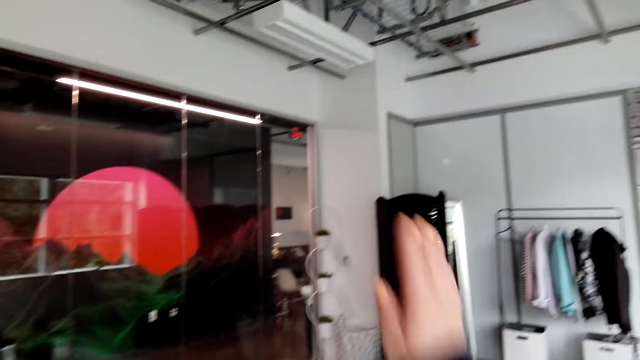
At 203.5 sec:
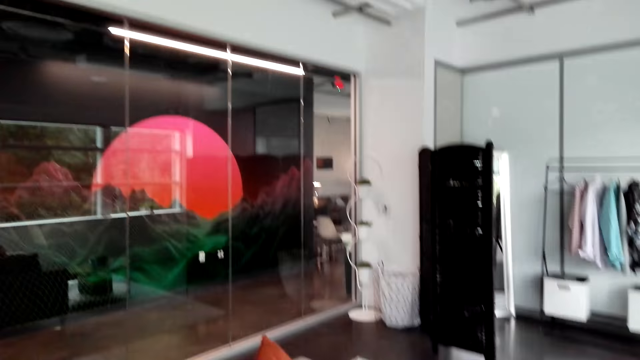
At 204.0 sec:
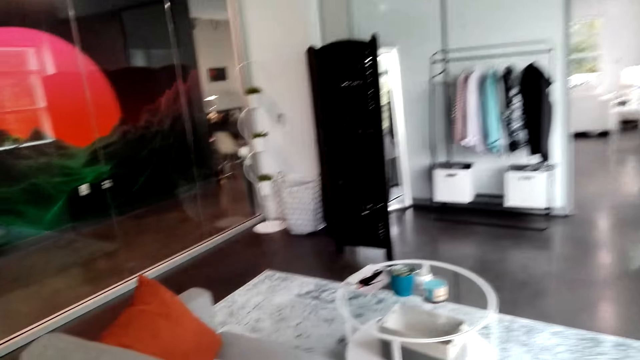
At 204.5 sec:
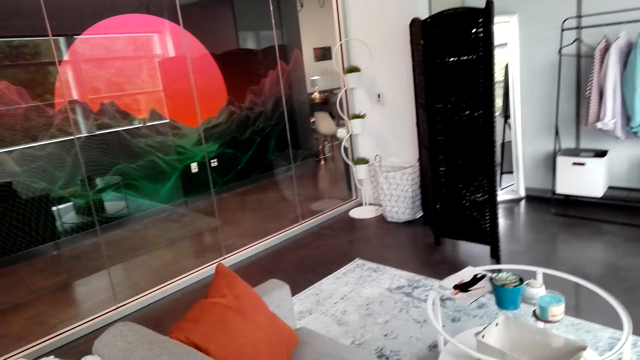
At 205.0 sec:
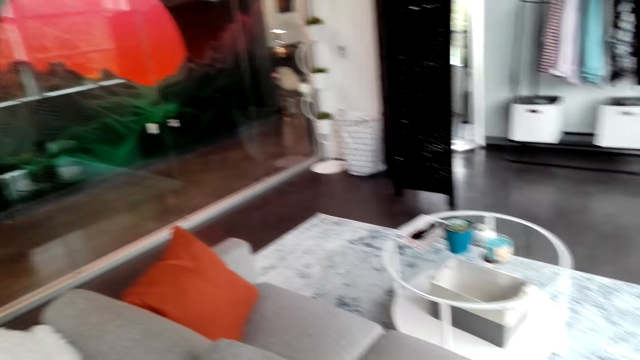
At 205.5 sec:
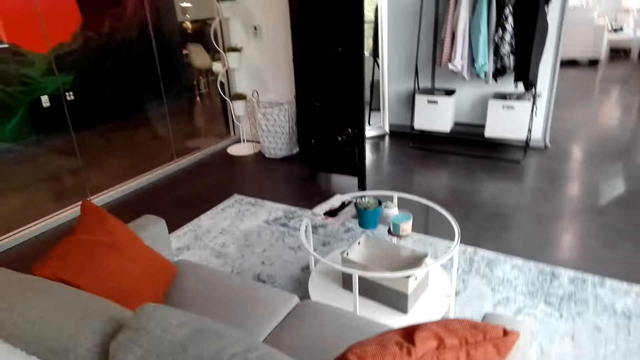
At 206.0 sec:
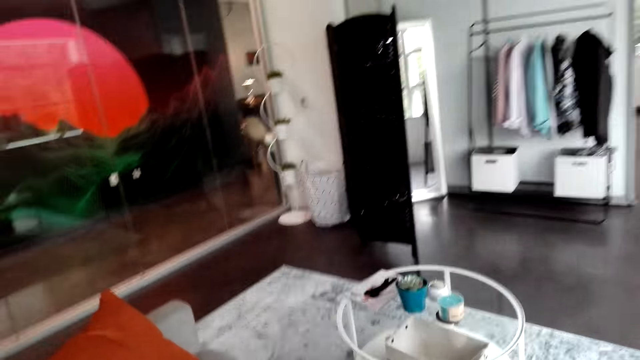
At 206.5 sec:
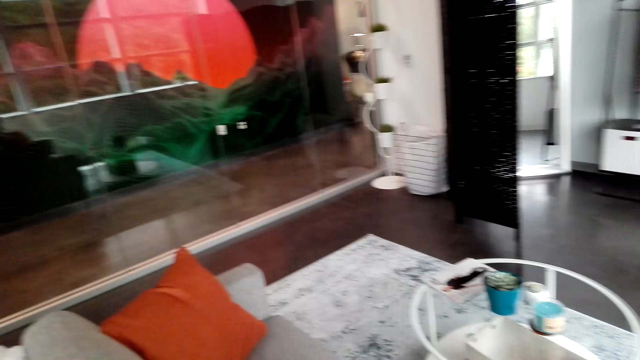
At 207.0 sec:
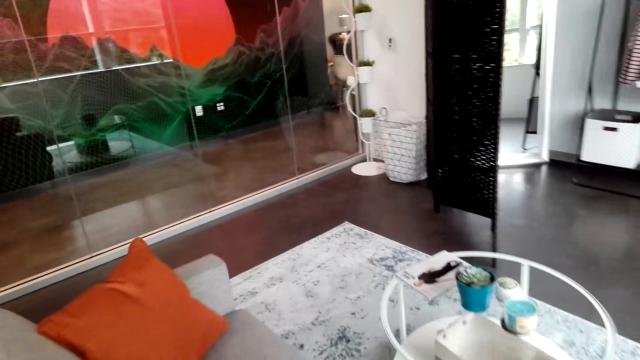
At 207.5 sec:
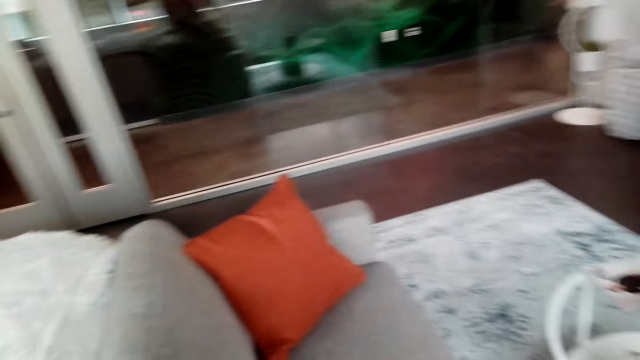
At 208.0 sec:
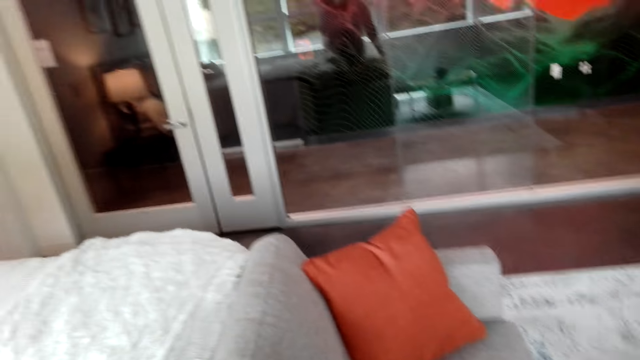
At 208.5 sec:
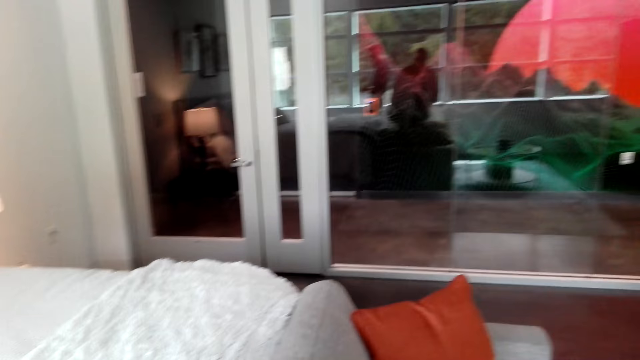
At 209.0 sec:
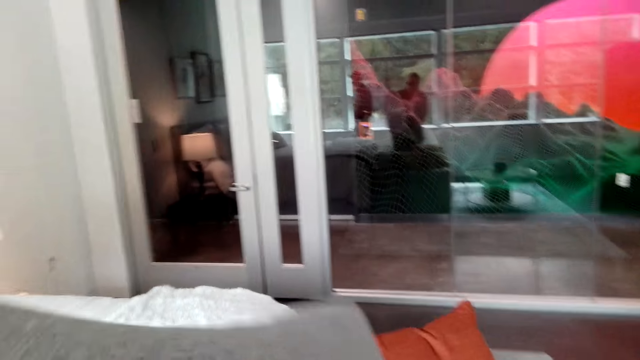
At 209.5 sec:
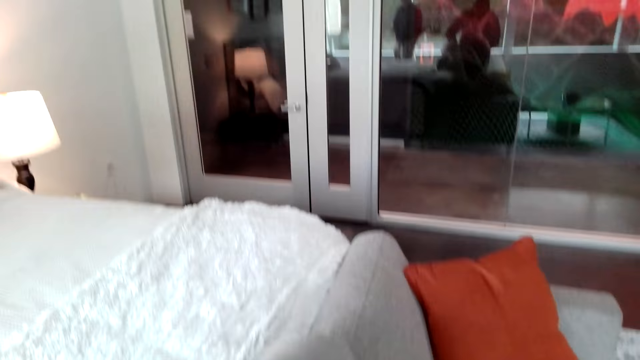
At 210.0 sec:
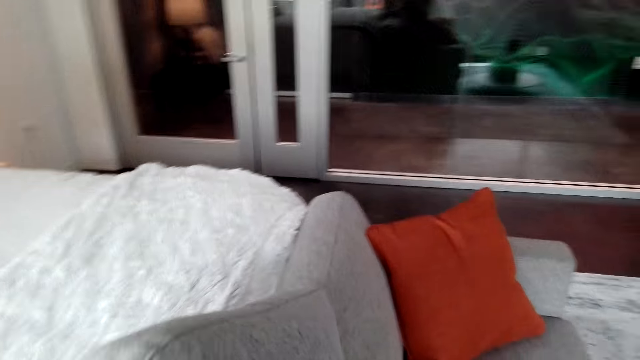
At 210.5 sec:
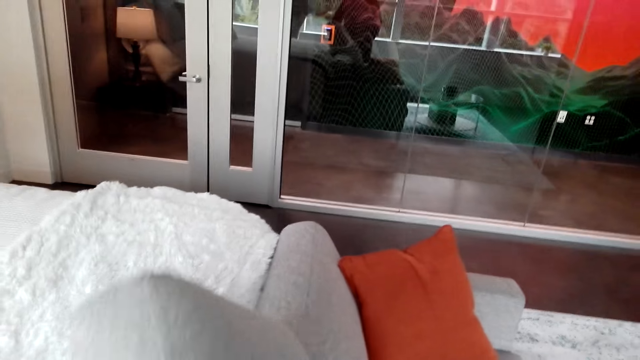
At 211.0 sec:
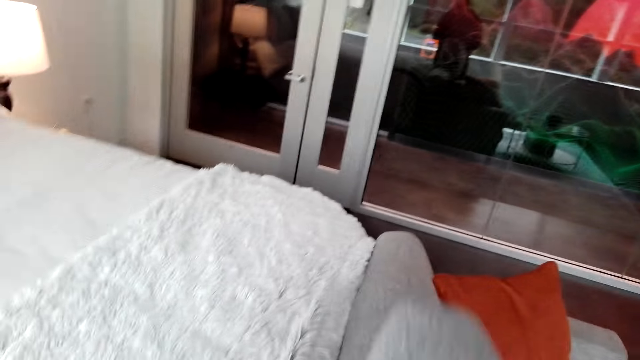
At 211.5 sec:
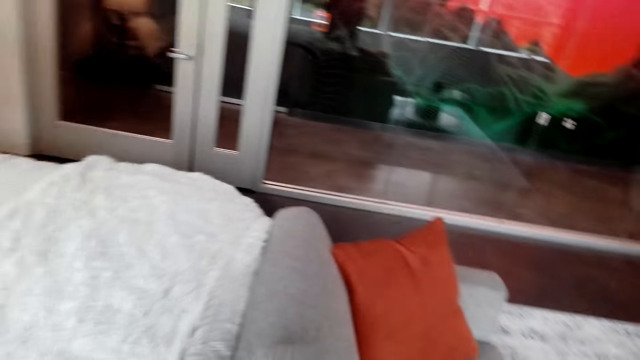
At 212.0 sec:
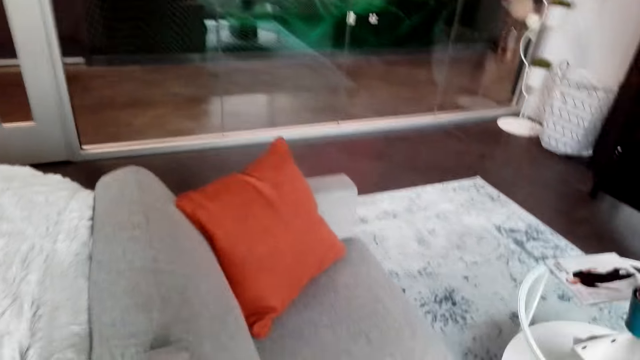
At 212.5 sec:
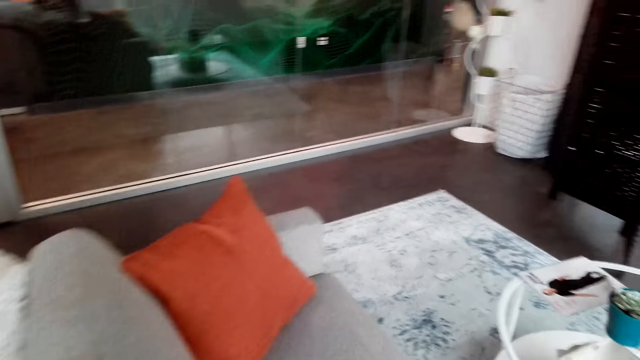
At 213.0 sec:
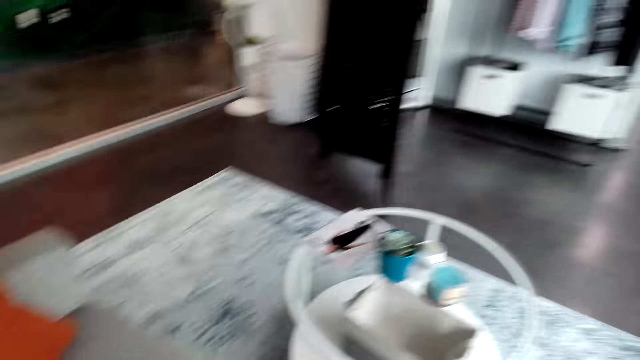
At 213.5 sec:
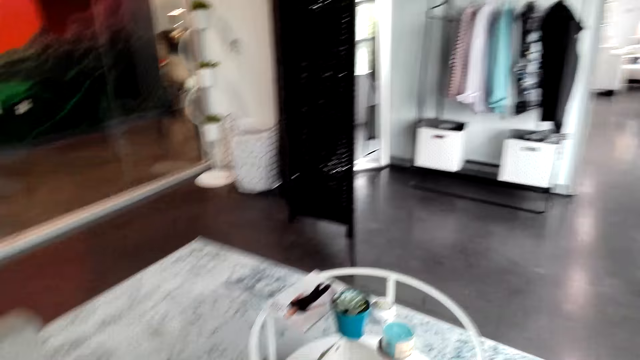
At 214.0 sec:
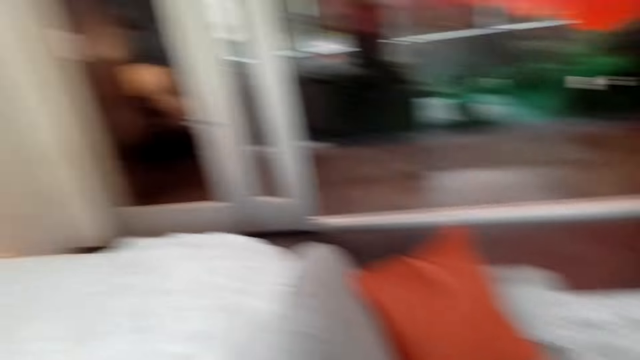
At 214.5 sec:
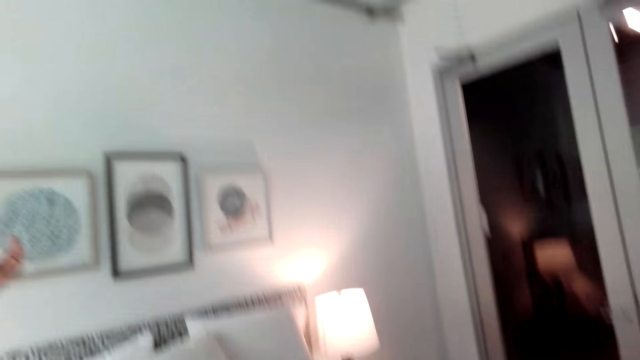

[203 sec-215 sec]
The camera wearer moves the hand. They look around. They talk to a person. They lift the pillow and drop the pillow.

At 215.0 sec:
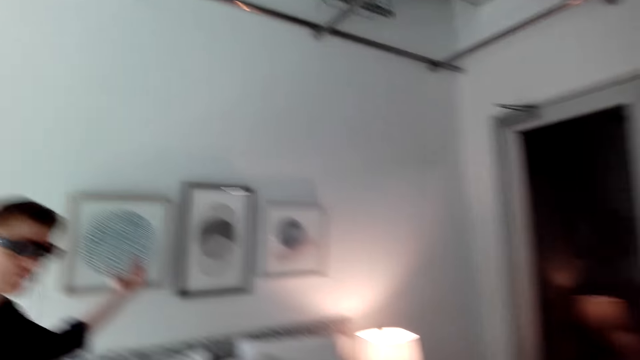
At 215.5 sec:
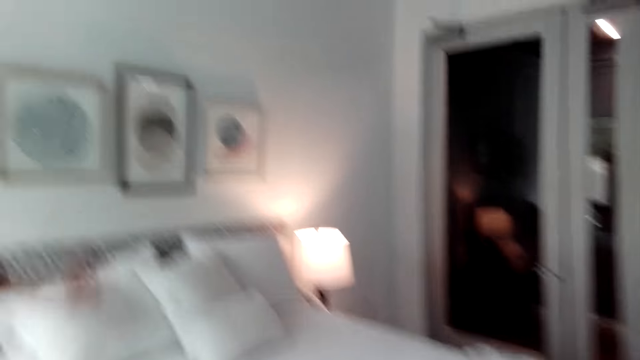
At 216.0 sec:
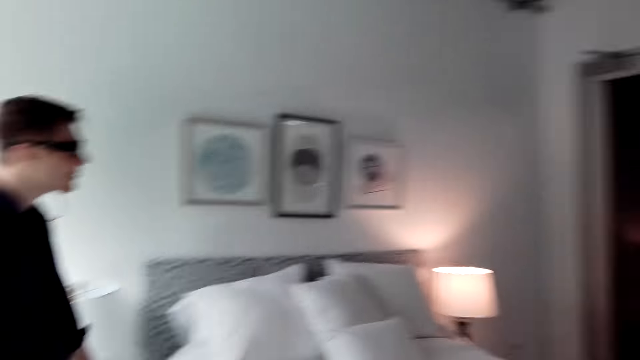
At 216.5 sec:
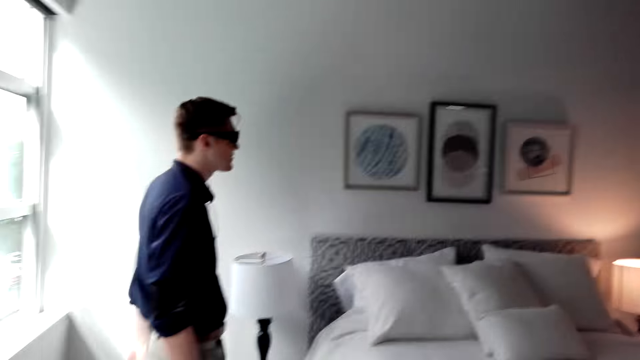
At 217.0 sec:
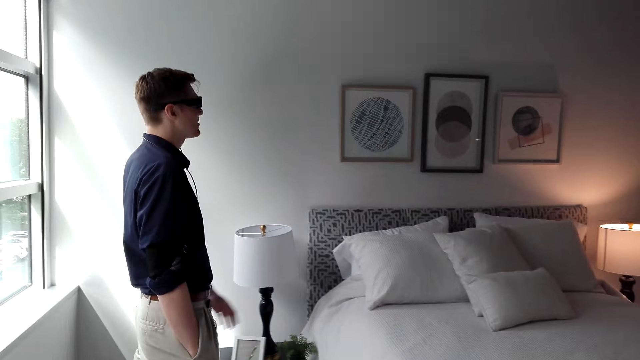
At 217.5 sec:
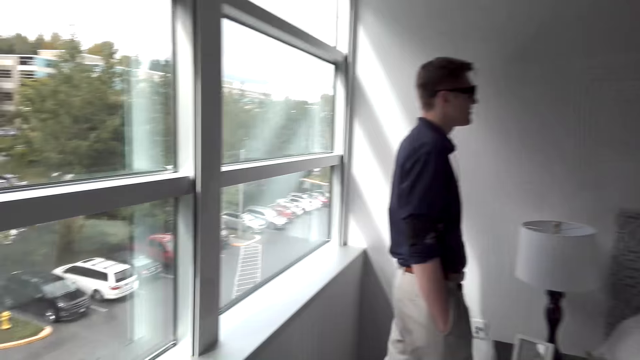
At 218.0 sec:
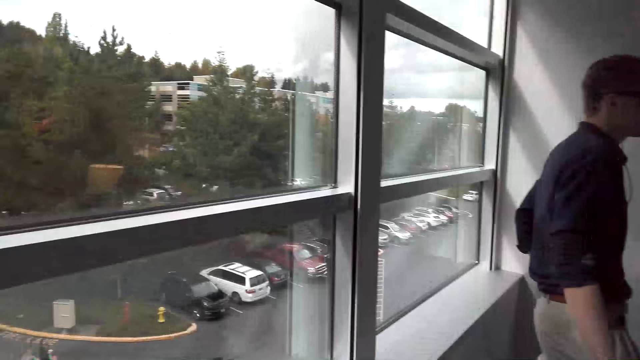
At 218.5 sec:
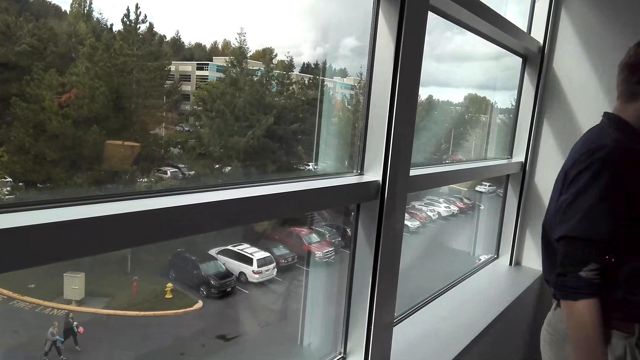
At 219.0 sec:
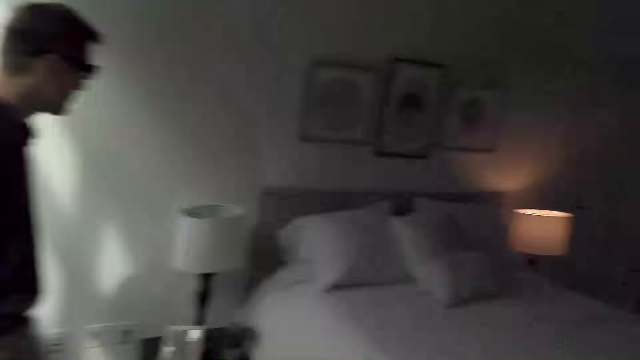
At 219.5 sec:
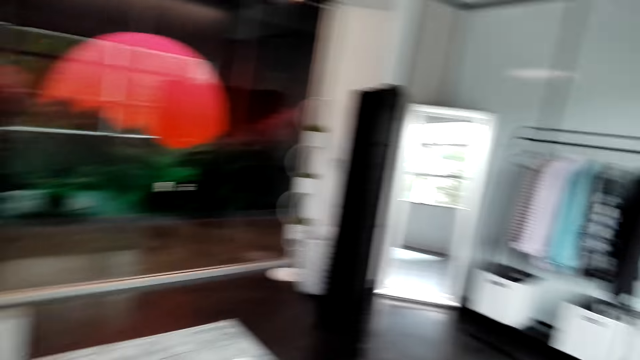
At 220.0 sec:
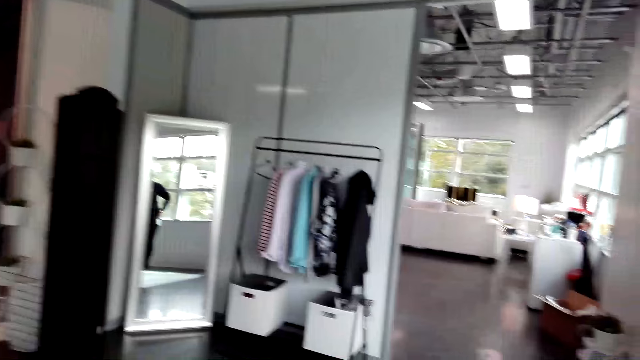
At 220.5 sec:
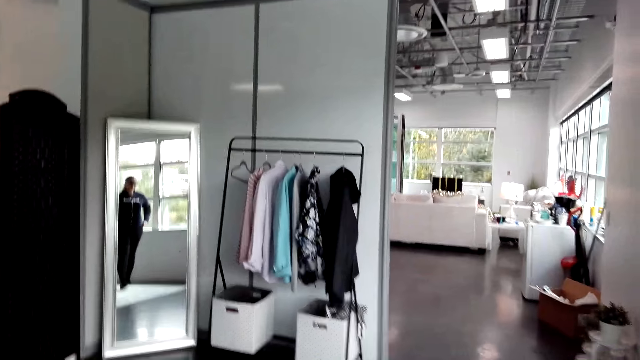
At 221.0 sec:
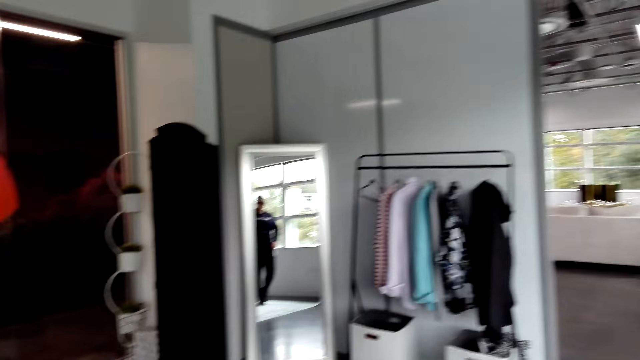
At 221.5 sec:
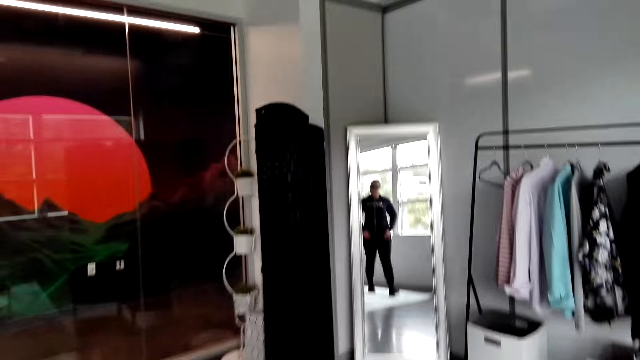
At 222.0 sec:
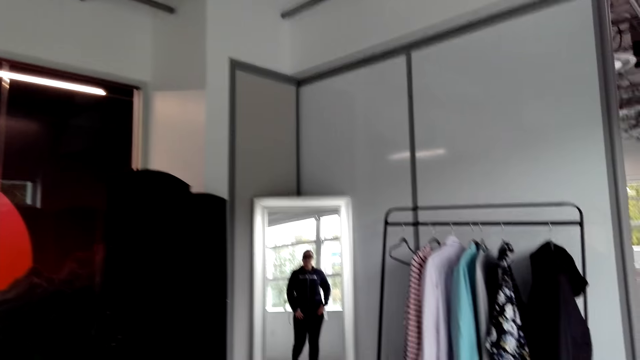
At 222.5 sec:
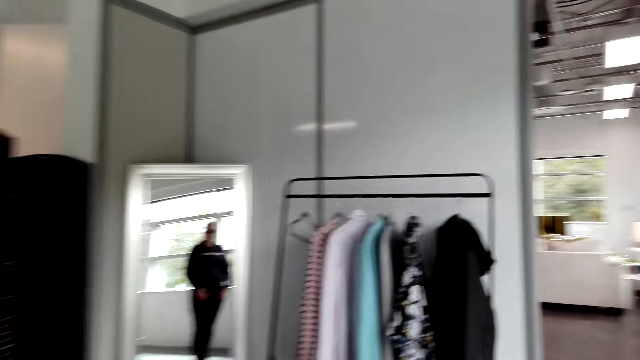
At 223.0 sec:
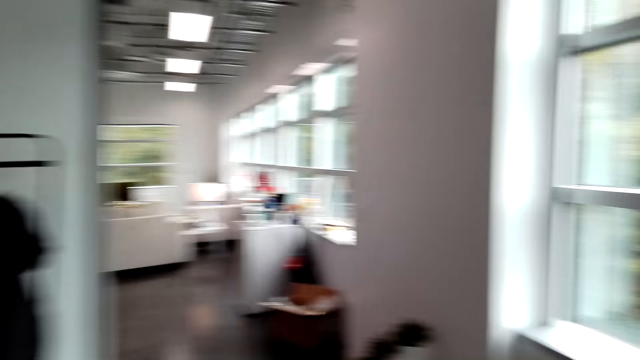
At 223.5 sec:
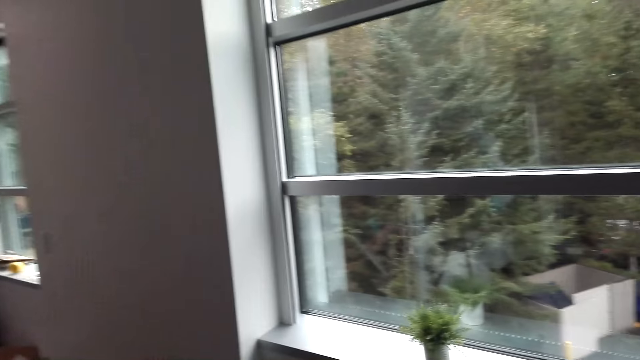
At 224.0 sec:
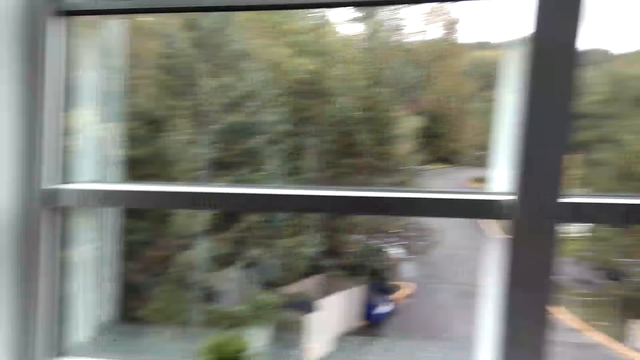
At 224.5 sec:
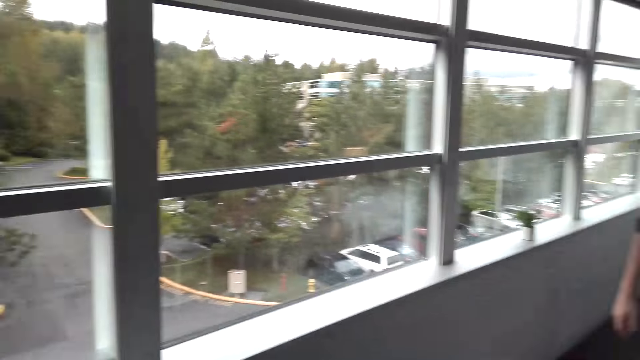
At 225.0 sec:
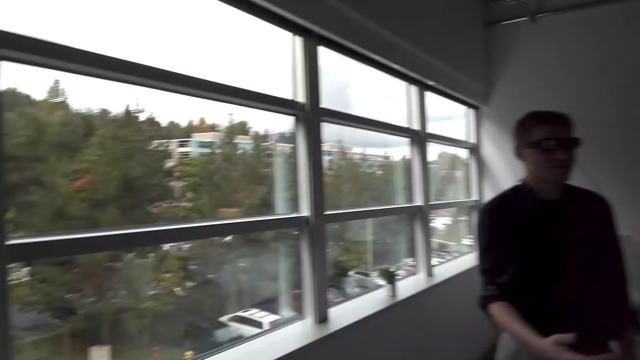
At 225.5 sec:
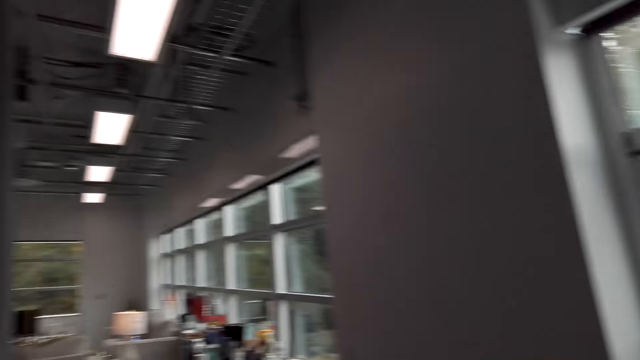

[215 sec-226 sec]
The camera wearer stretches the hand. A man moves the hand. The camera wearer looks around. Another man walks around. The camera wearer looks around. The first man talks.
